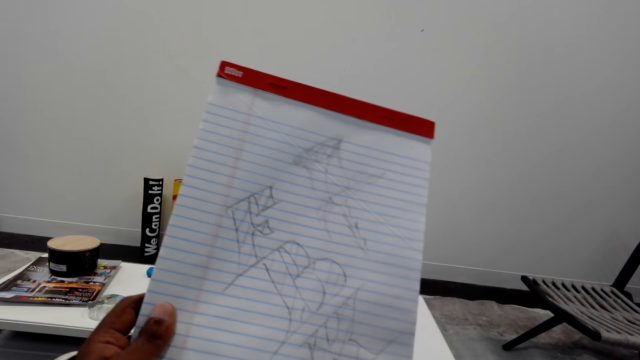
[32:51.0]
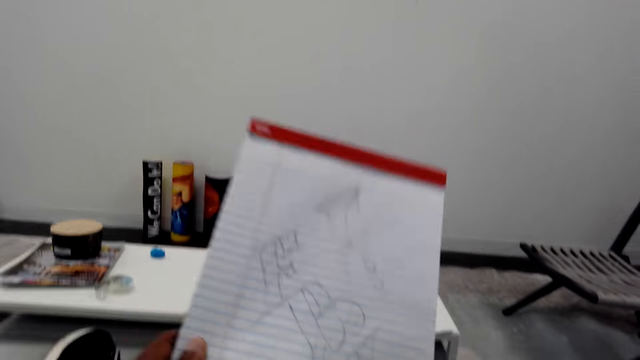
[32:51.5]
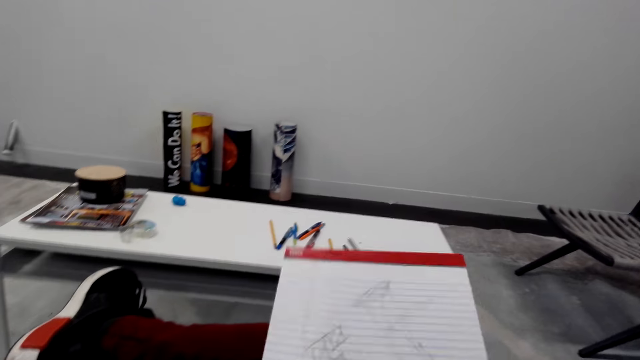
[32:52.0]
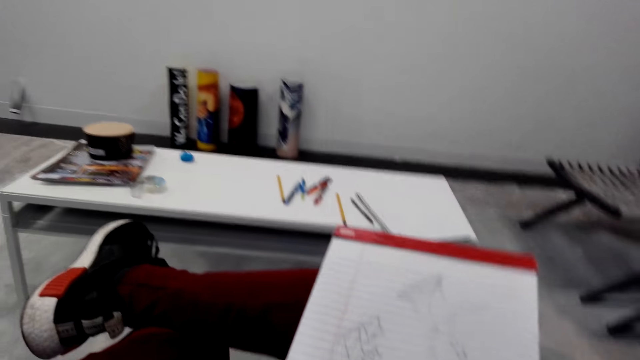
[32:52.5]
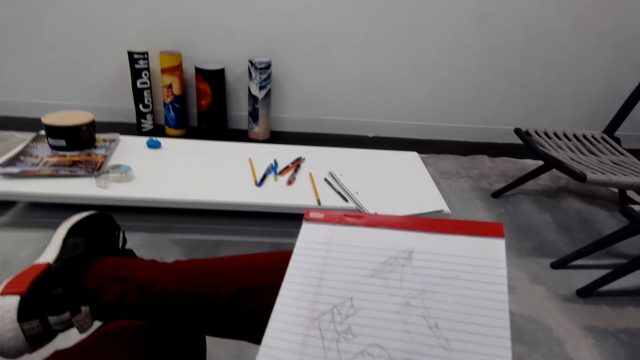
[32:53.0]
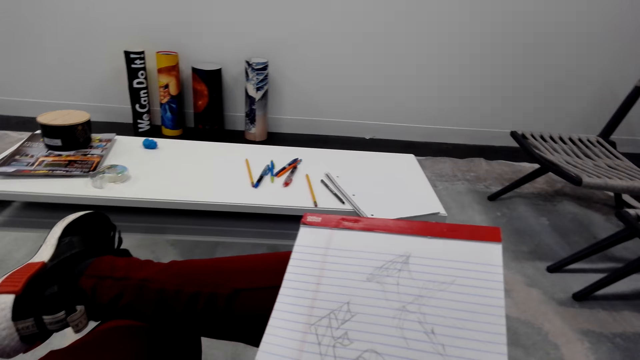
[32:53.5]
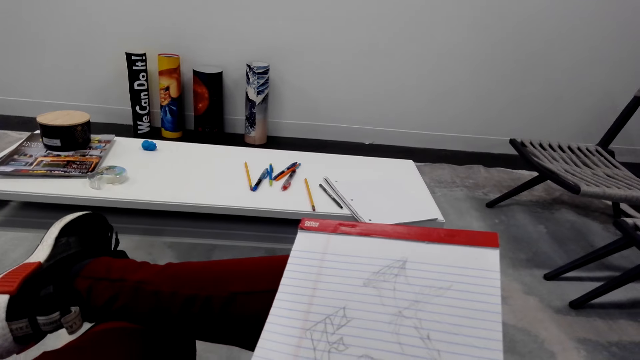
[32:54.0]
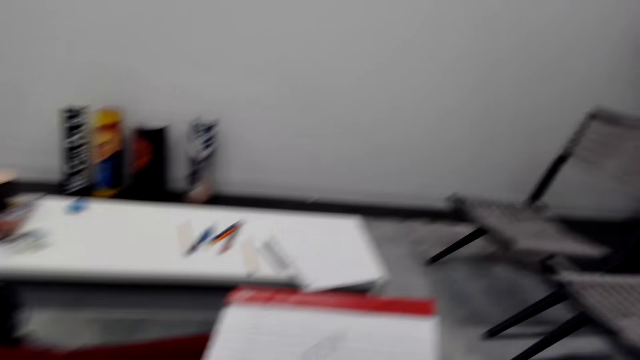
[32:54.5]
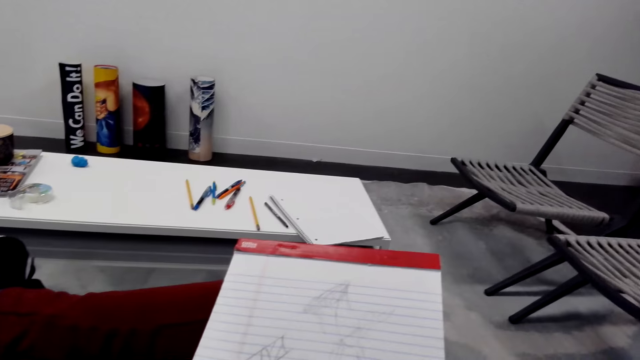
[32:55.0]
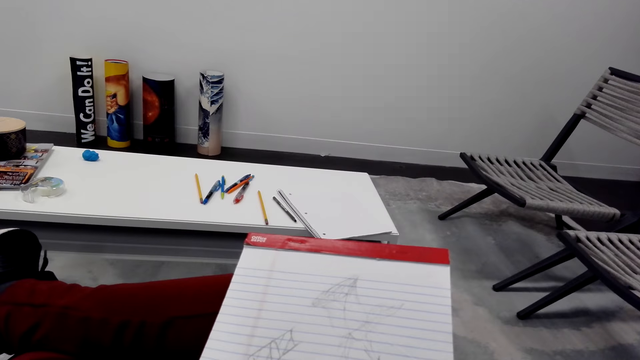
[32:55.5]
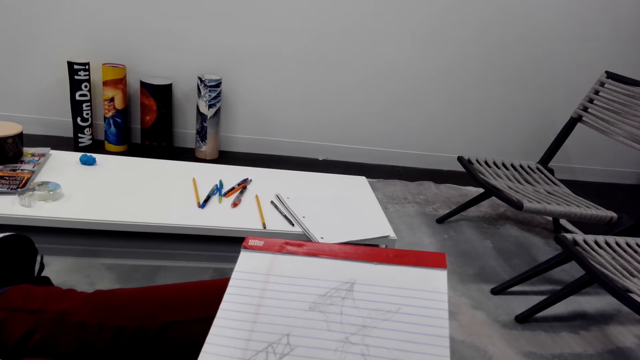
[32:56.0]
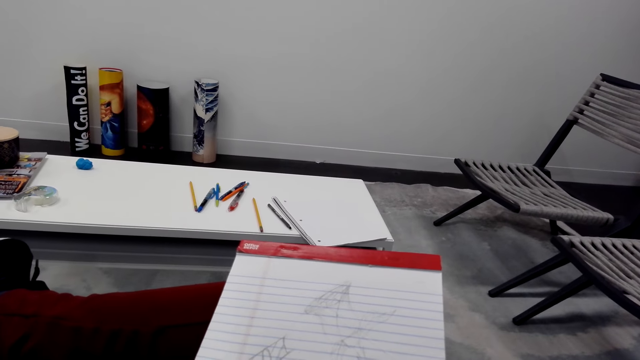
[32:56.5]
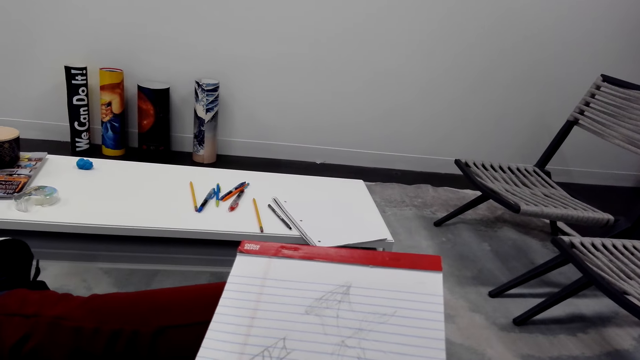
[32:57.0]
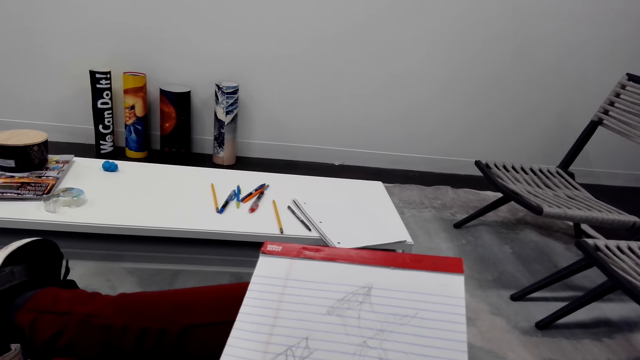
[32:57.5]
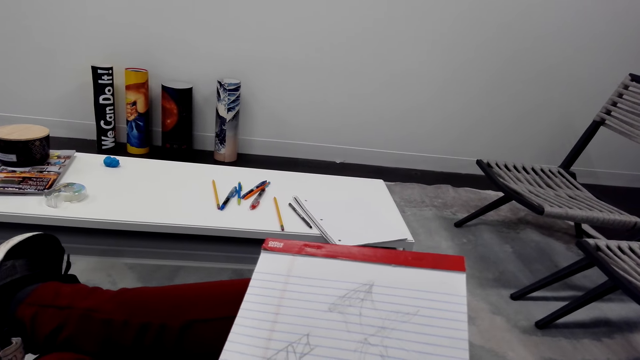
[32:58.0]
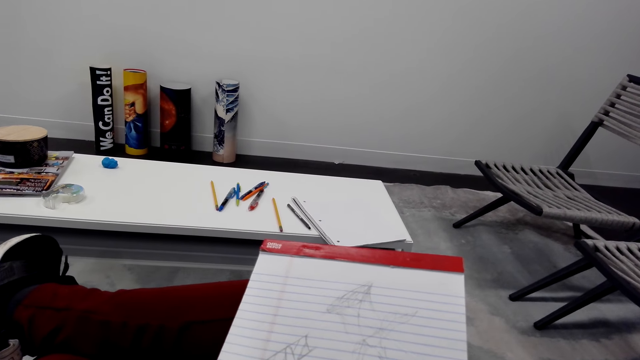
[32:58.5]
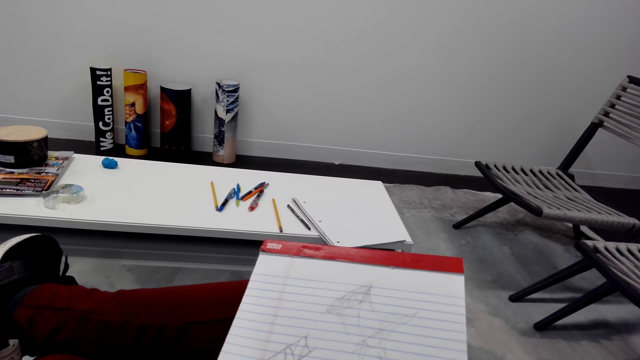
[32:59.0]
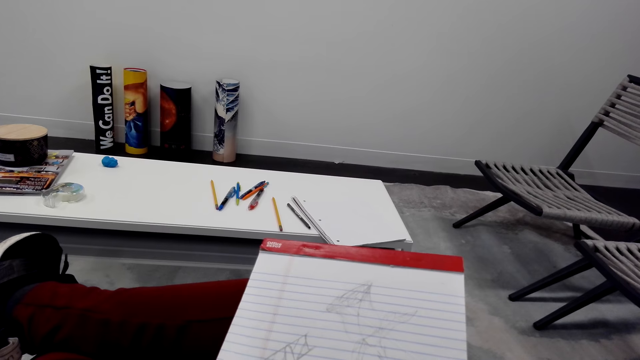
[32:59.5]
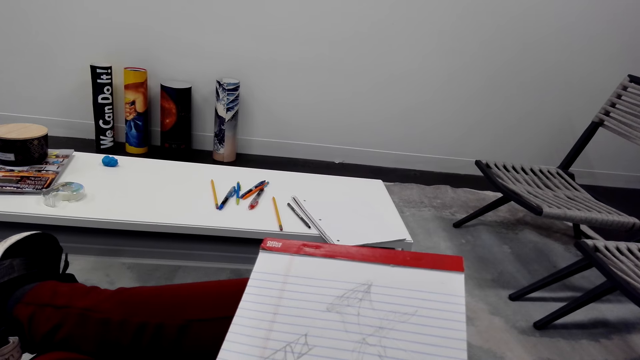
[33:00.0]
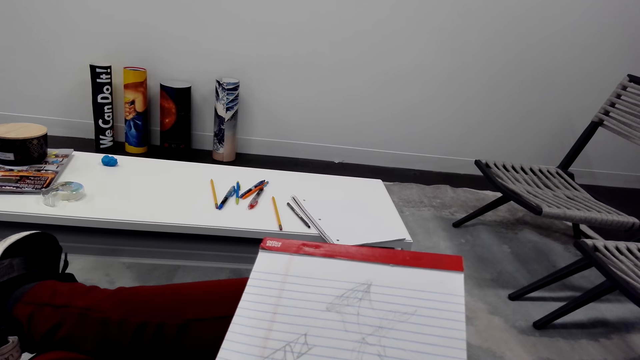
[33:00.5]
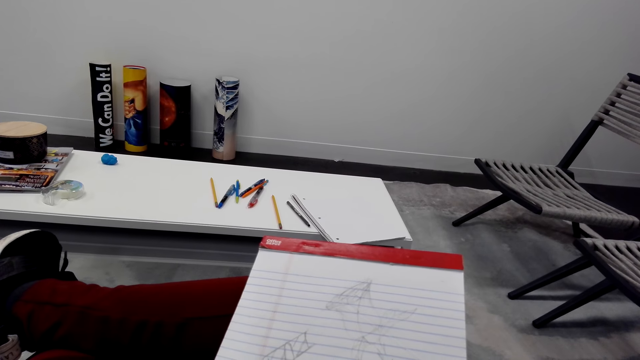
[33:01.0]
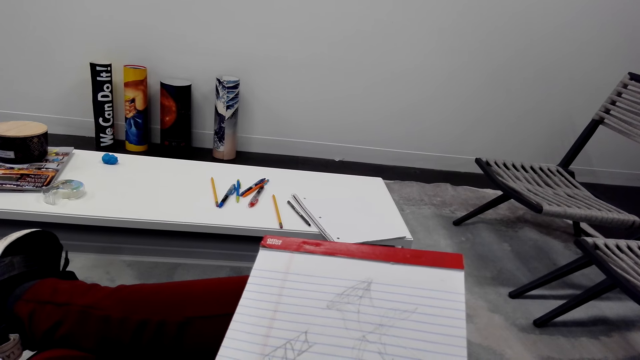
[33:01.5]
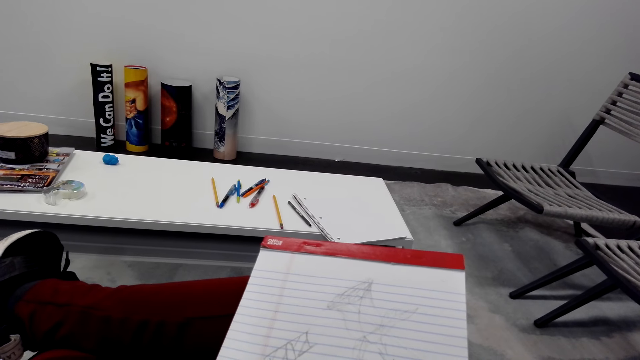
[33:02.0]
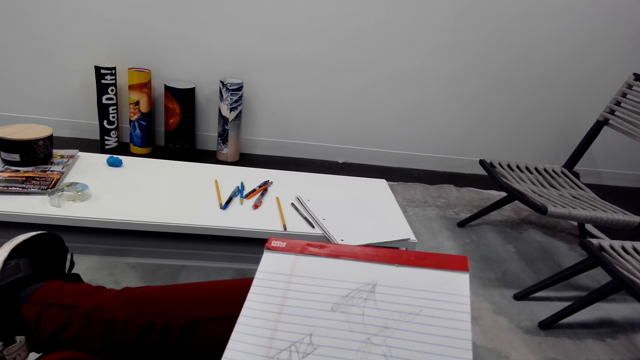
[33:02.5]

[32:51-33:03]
The camera wearer puts the drawing paper down on the lap. They look at the drawing. They draw on the paper with a pencil.

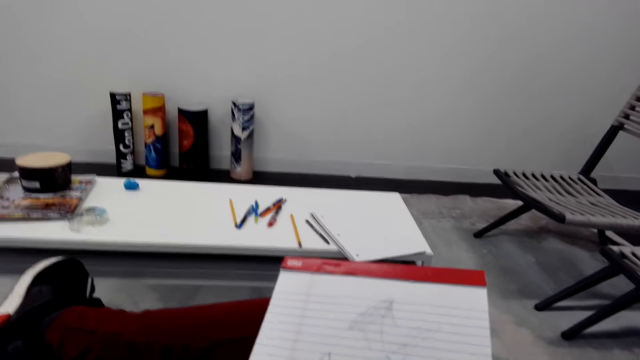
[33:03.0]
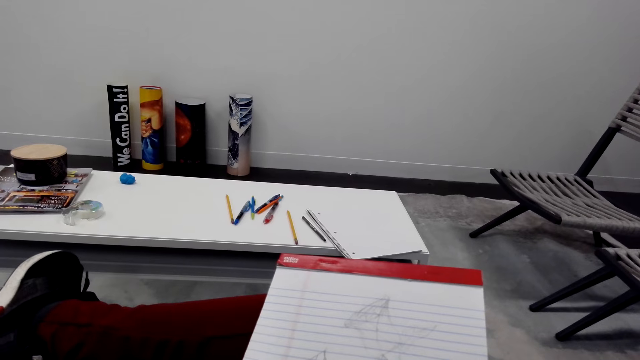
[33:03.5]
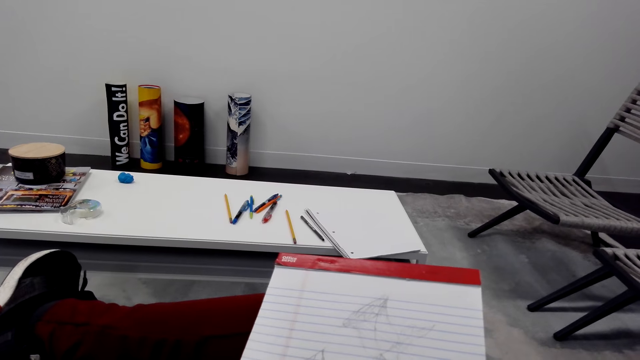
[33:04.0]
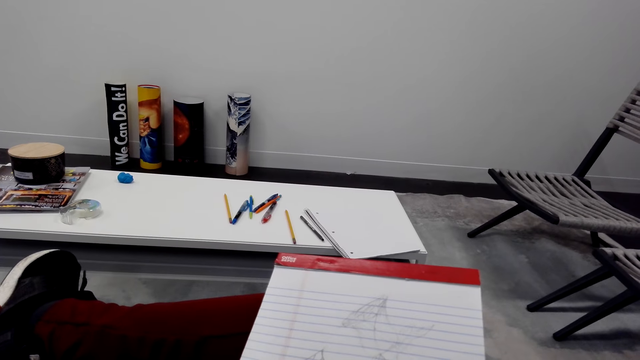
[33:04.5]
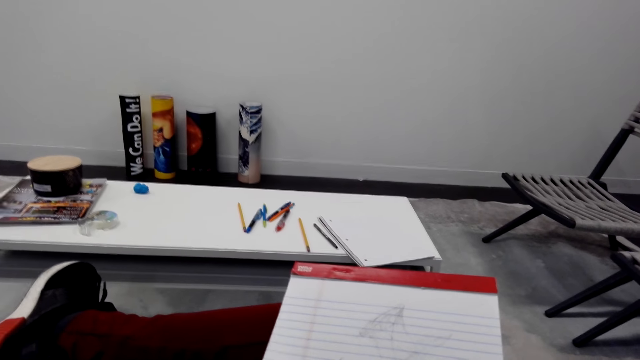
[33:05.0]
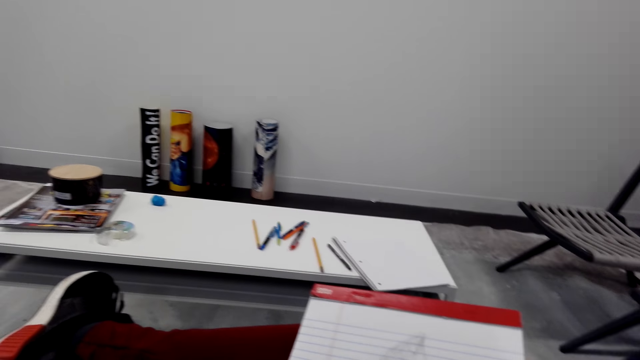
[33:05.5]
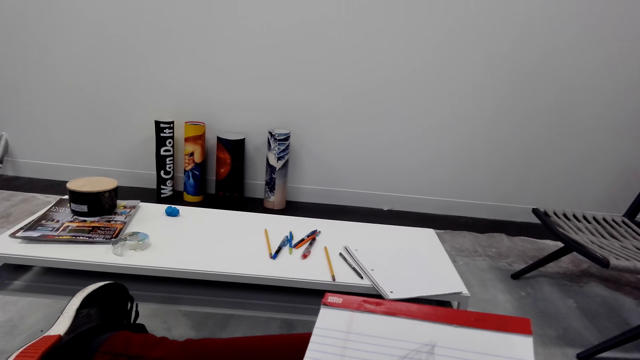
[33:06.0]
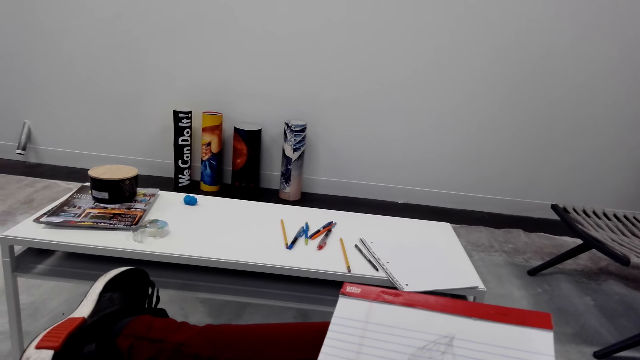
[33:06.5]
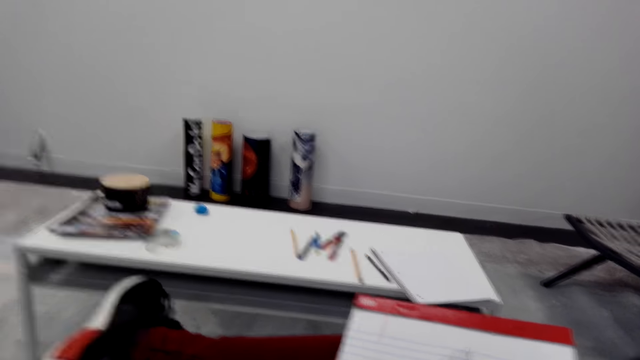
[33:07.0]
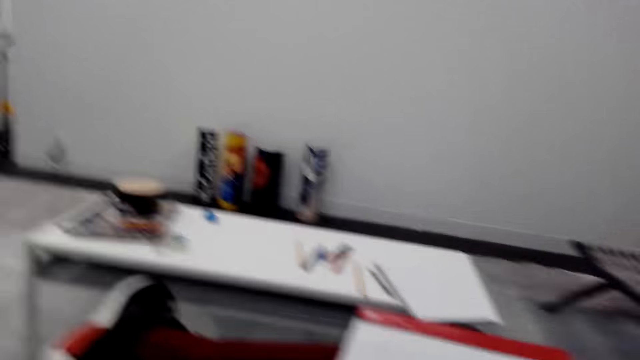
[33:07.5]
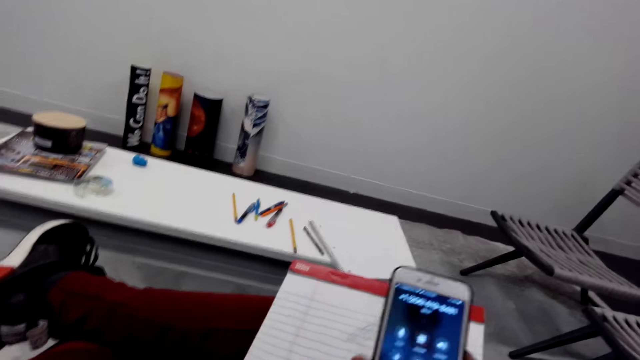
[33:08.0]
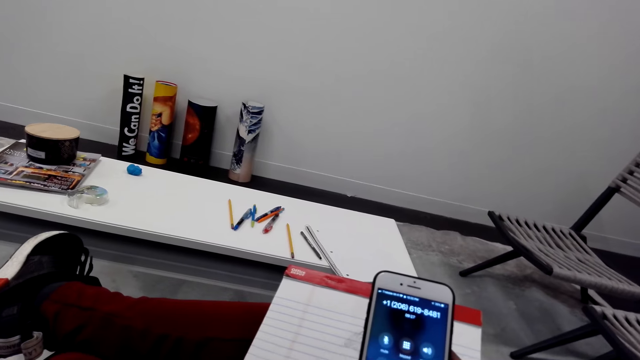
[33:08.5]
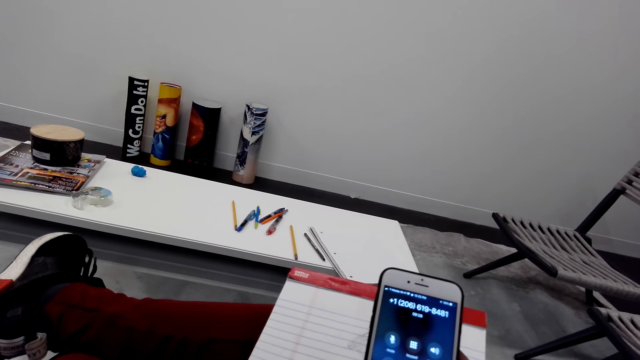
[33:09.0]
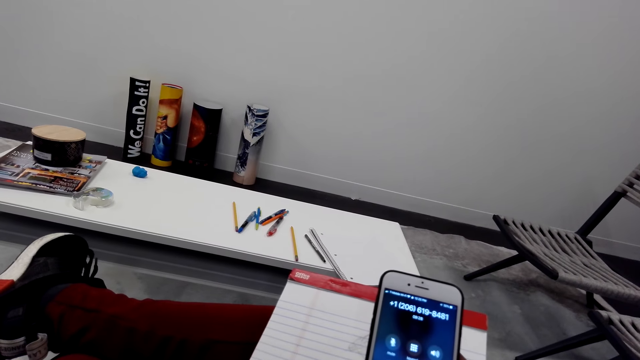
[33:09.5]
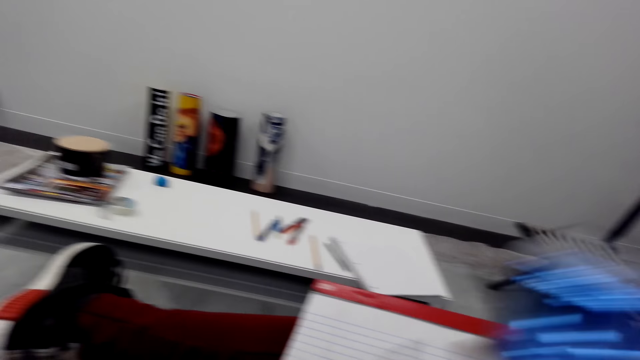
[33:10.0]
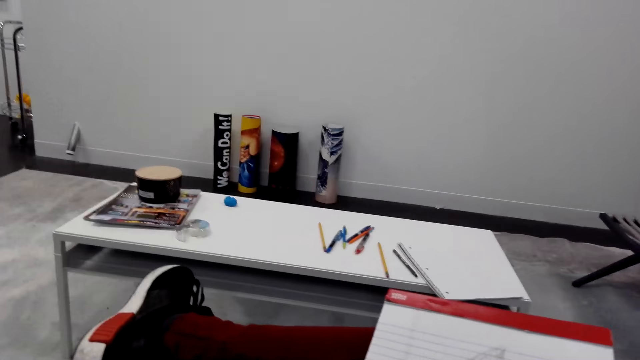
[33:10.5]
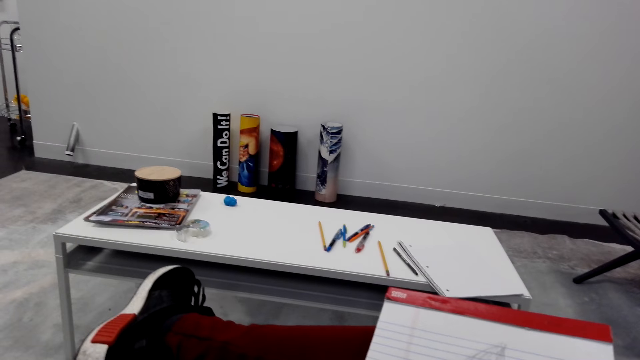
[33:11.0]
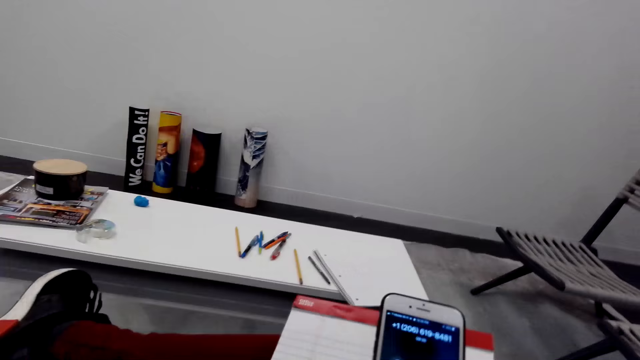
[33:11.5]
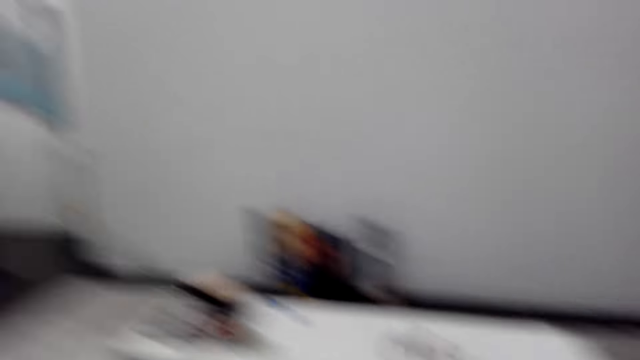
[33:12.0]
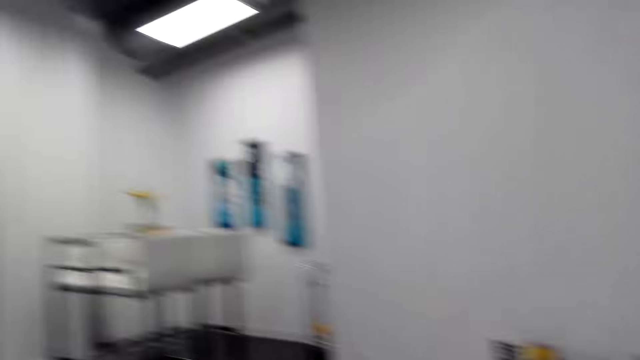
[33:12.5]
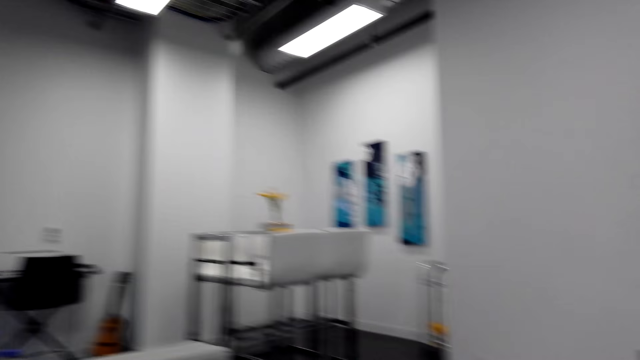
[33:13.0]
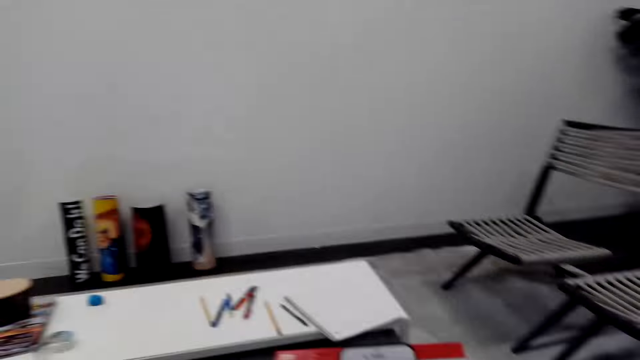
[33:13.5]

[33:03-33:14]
The camera wearer looks around. They use the phone. They look around. They use the phone. They look around.
